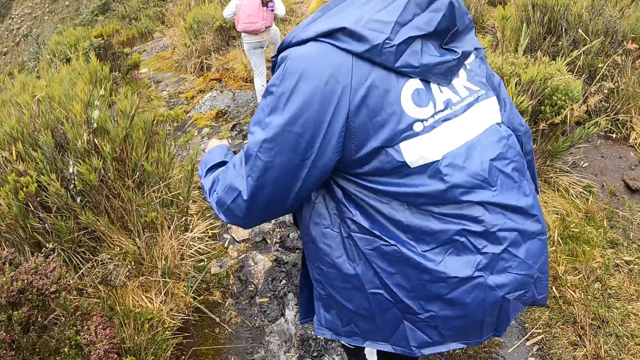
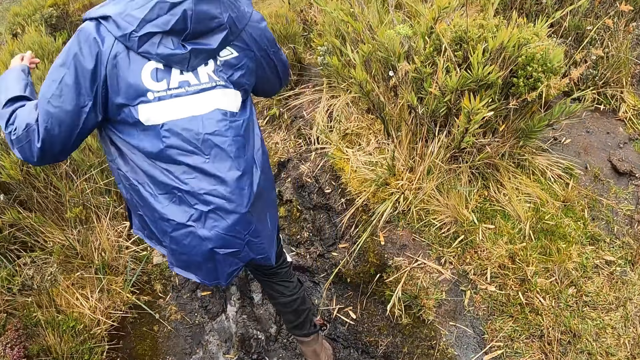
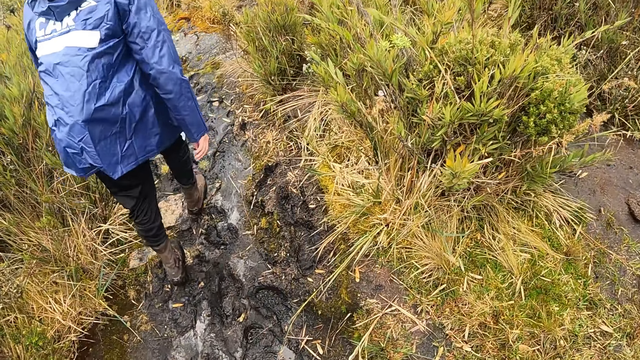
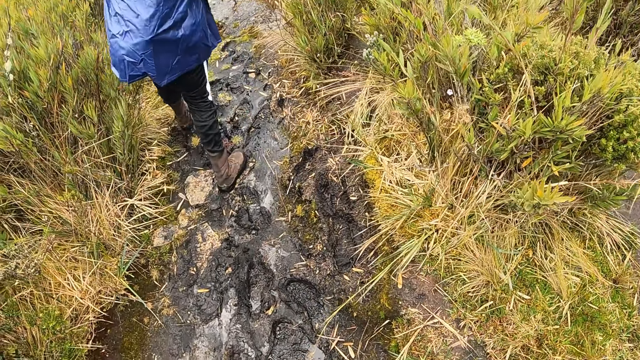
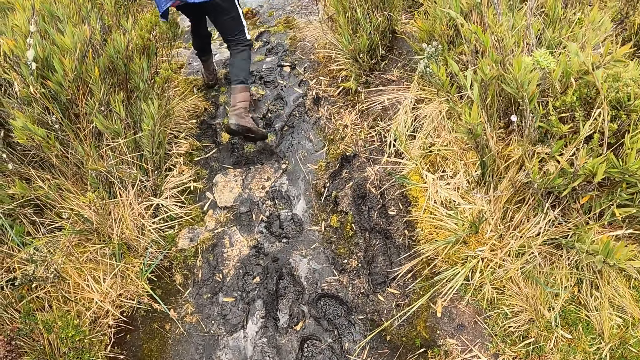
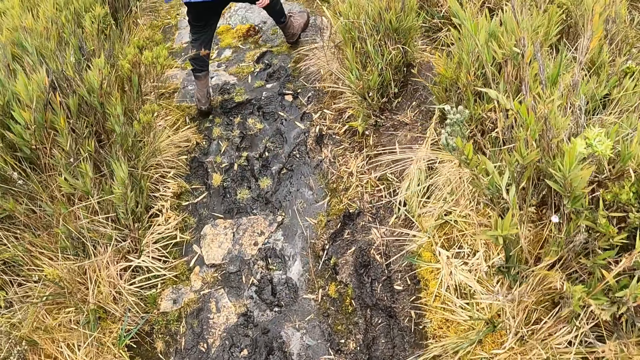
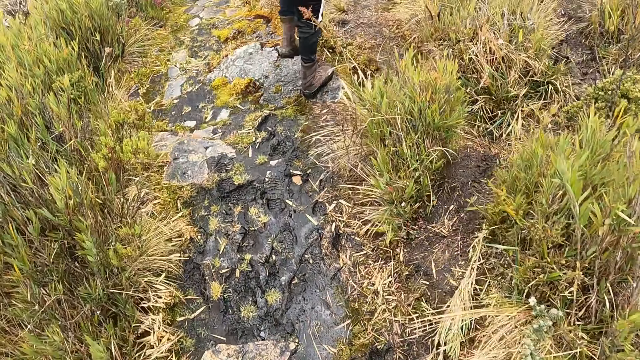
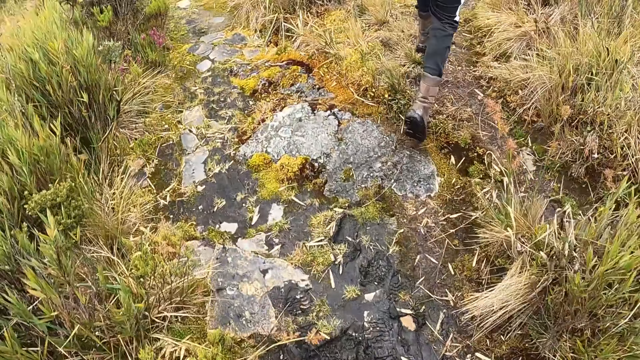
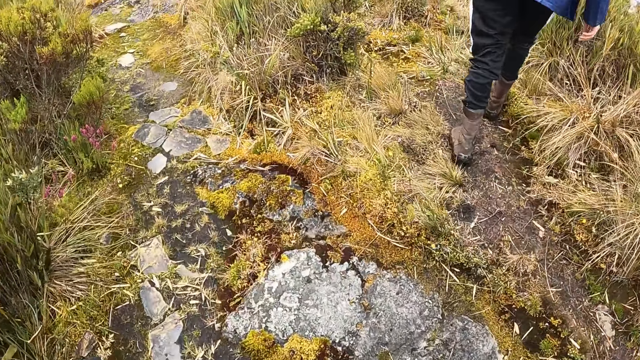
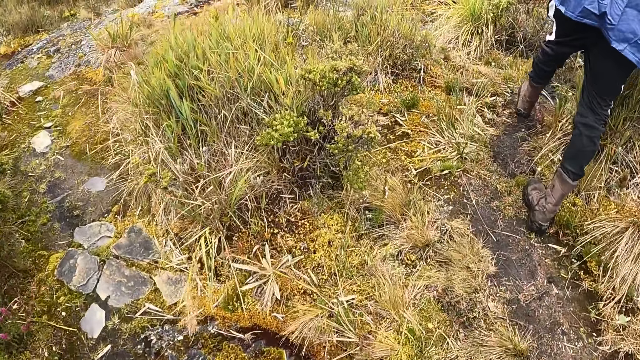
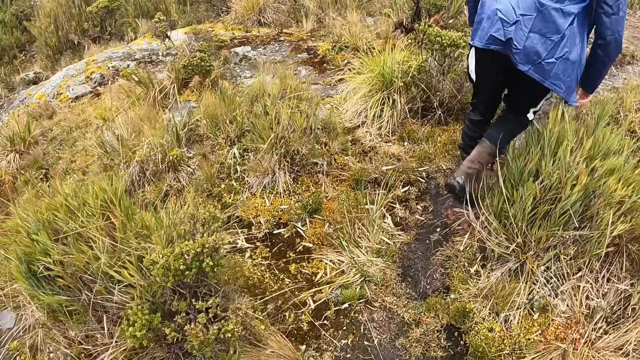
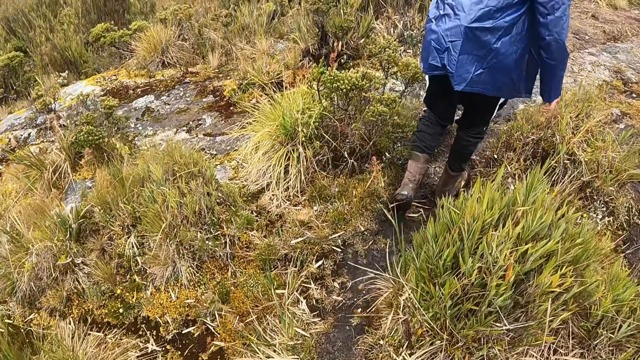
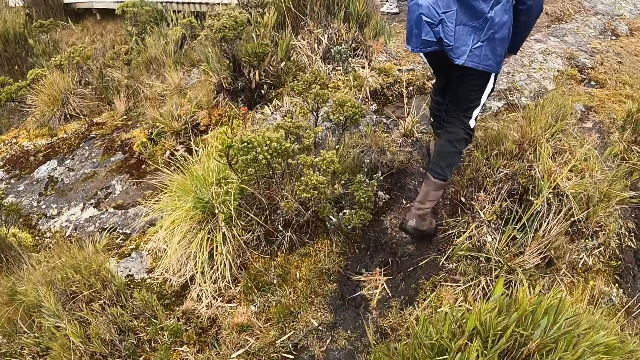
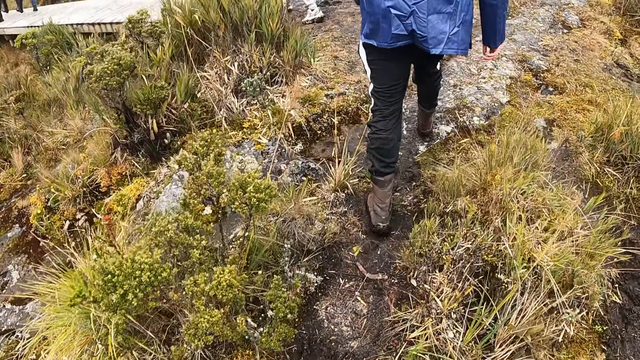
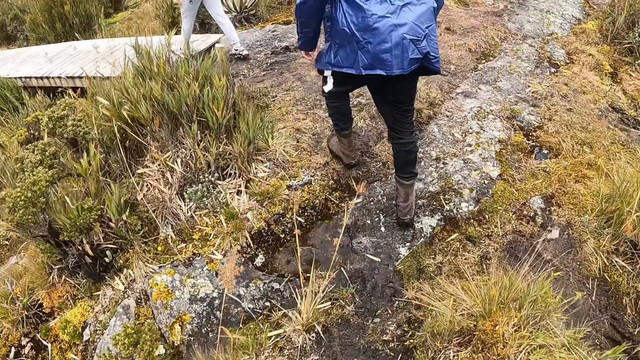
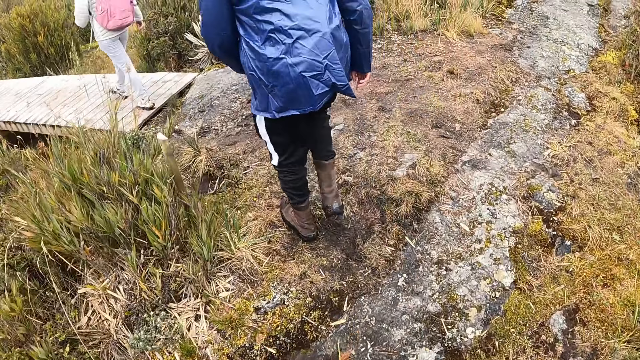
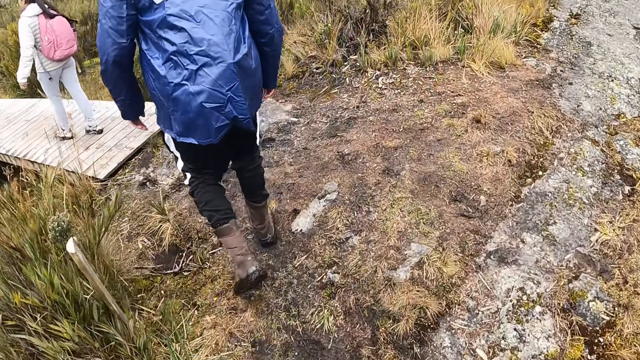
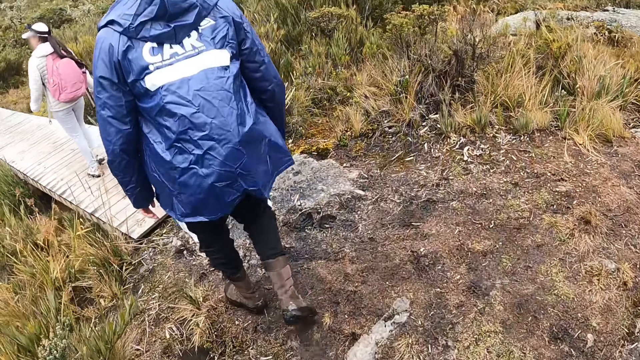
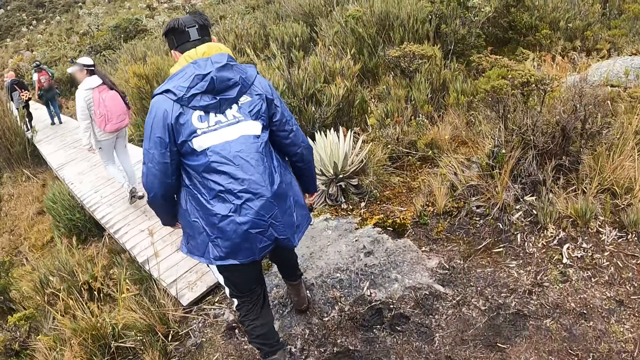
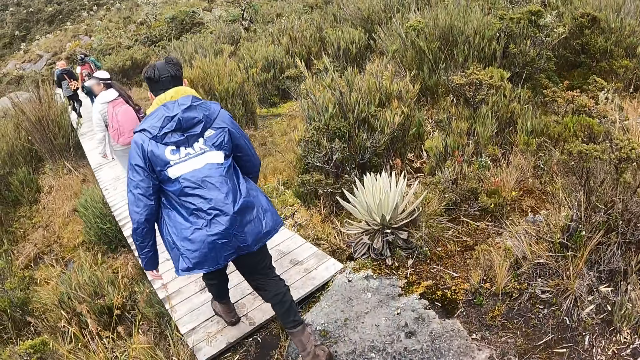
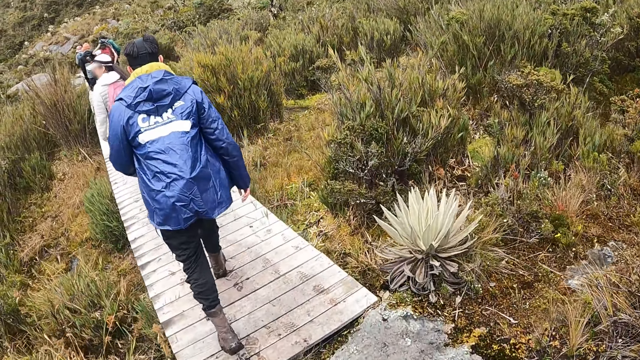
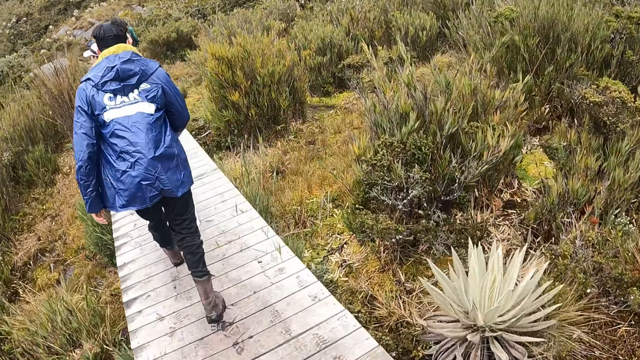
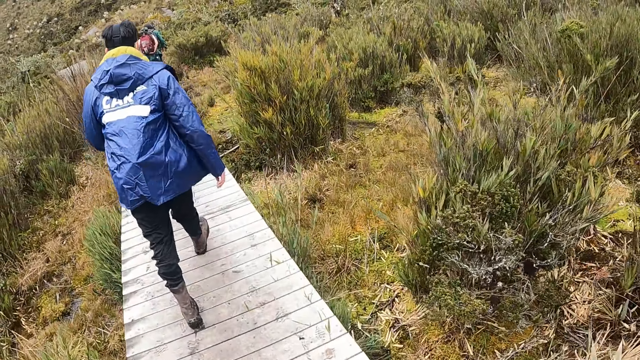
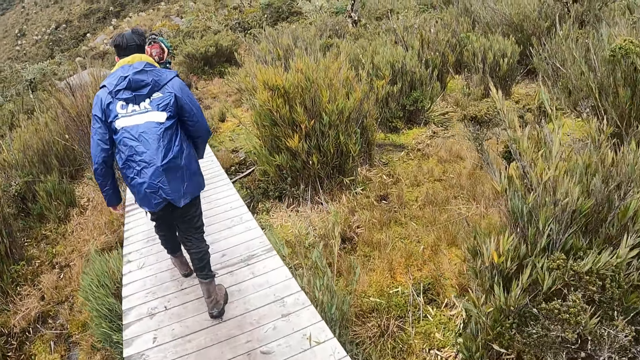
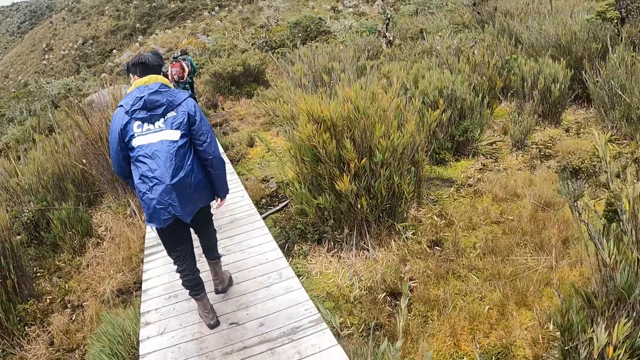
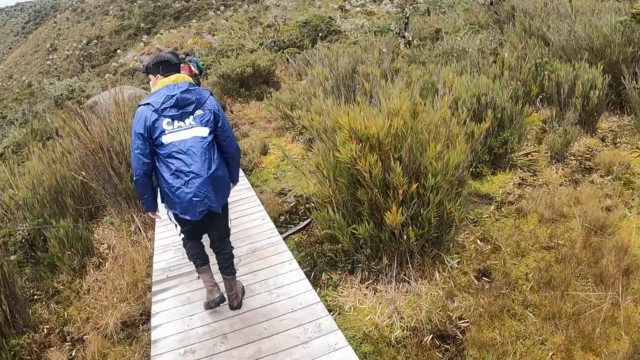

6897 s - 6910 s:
The woman climbs a walkway. The man climbs the walkway. The camera wearer walks across the walkway with the group of people.

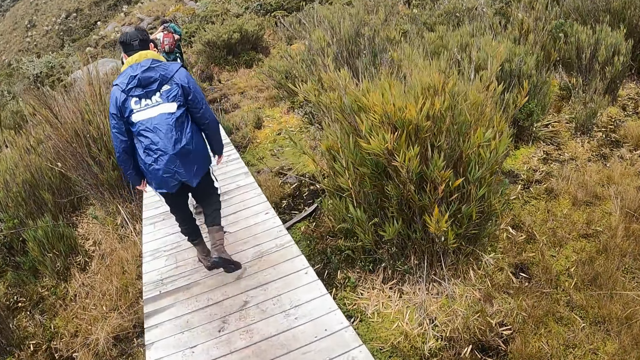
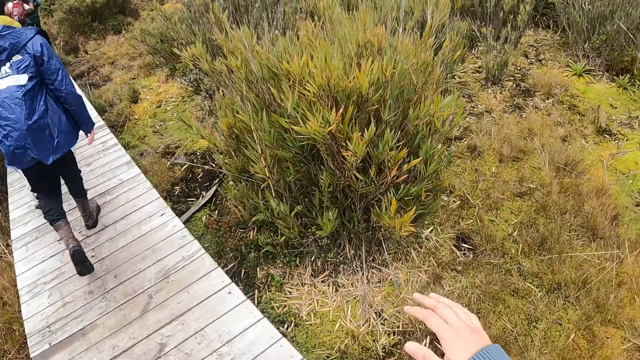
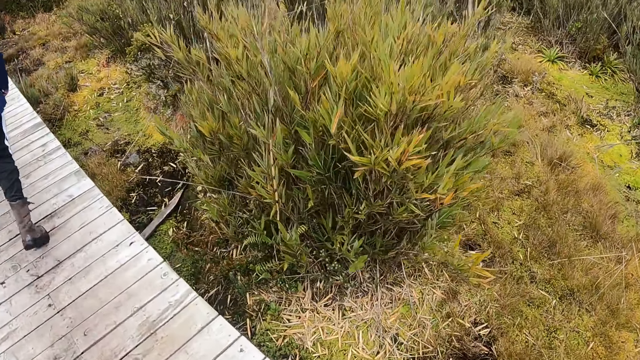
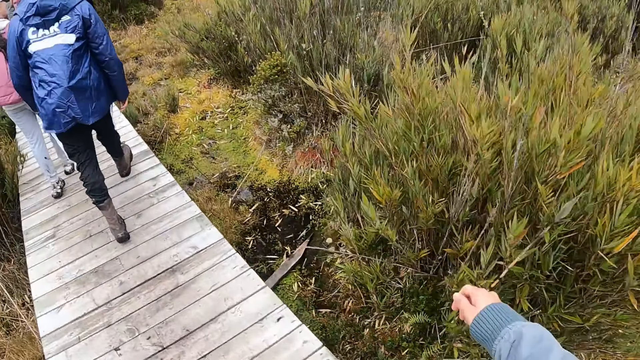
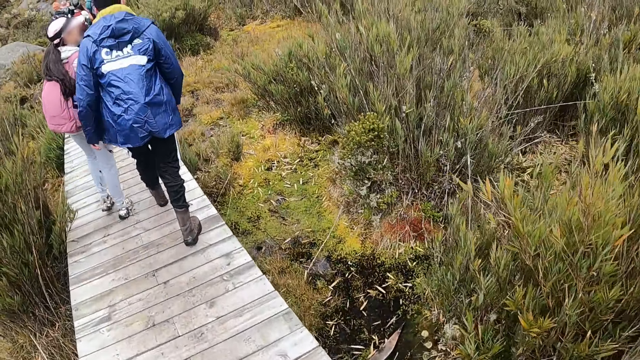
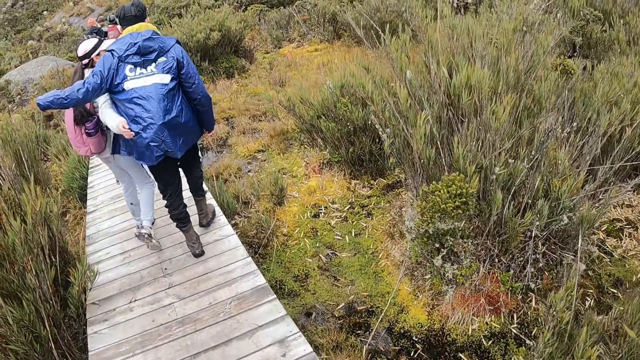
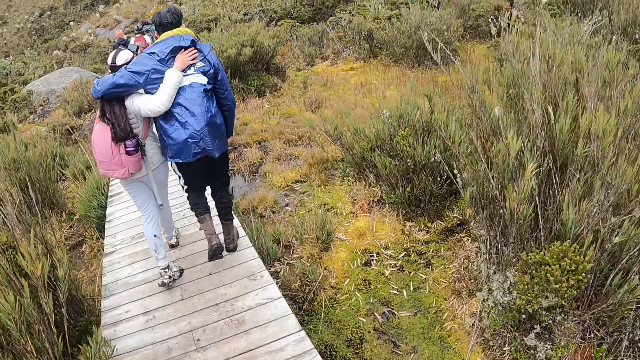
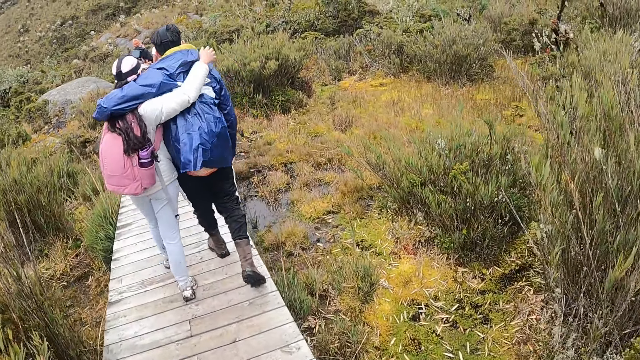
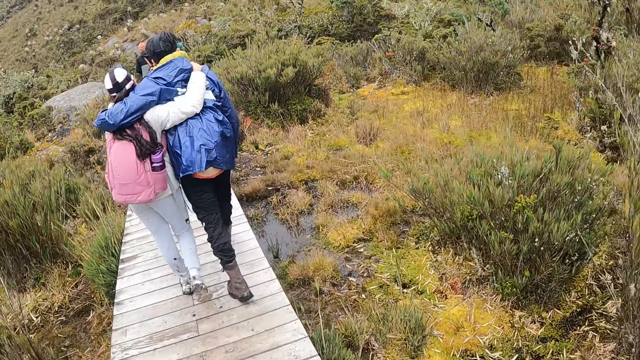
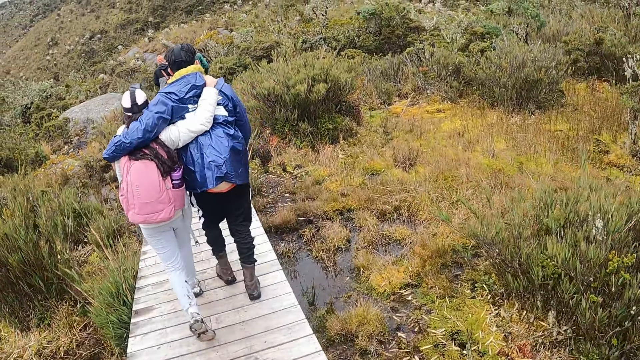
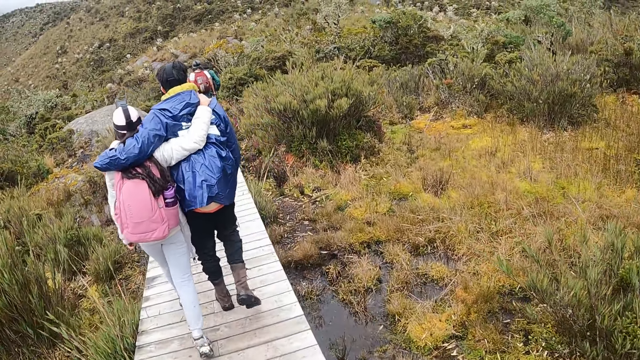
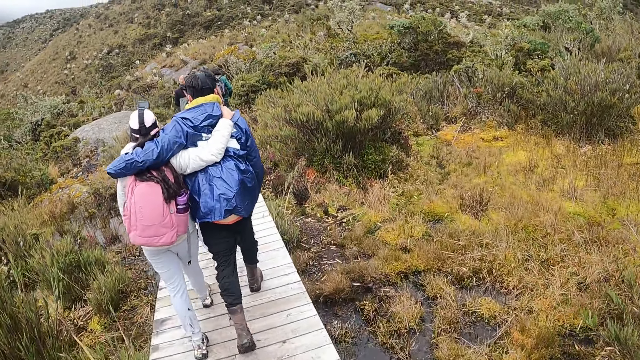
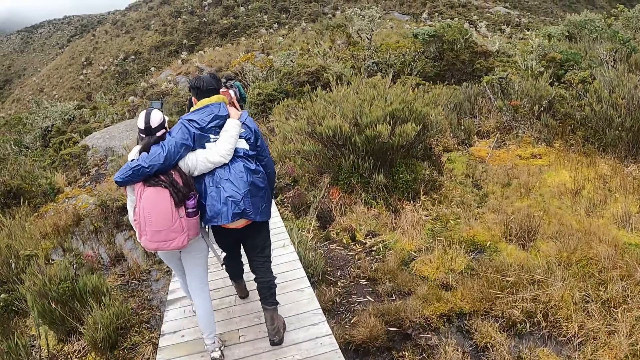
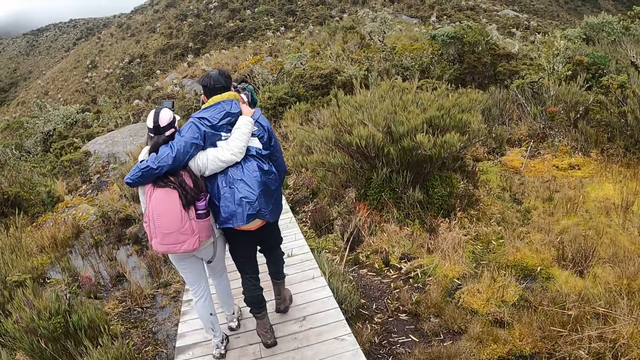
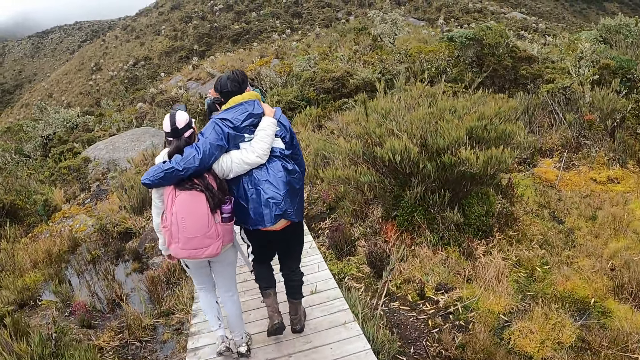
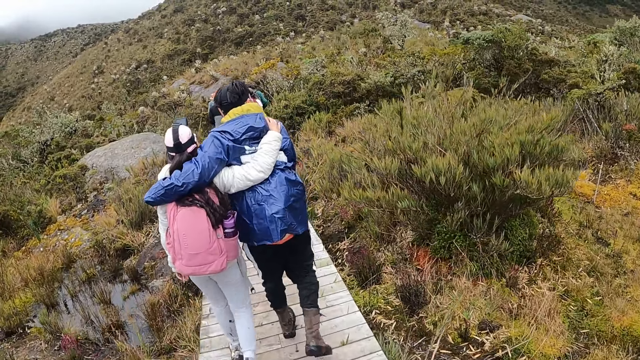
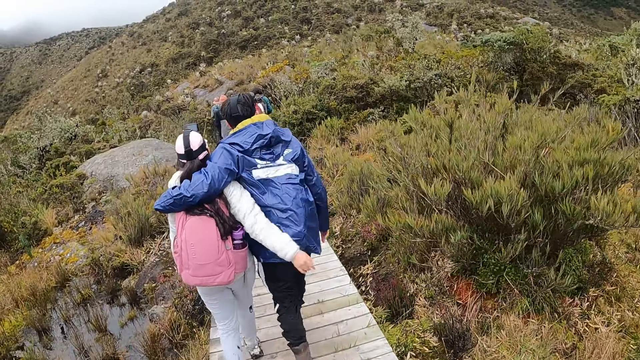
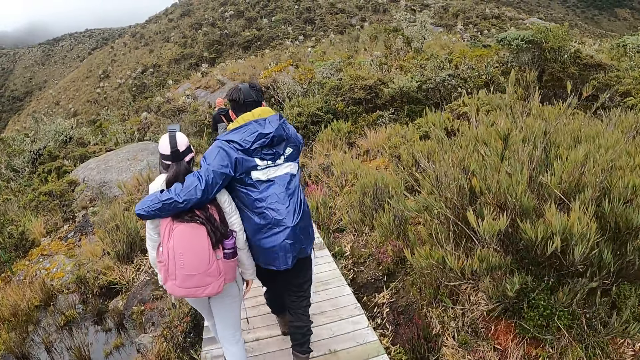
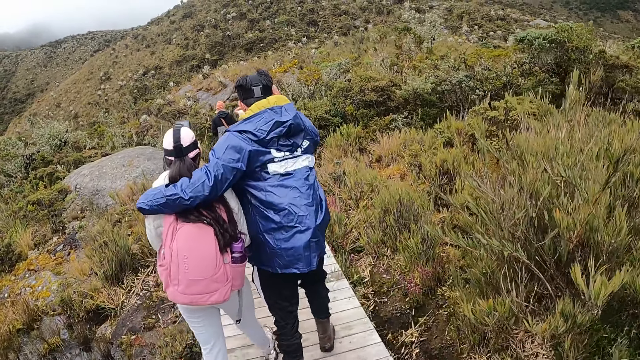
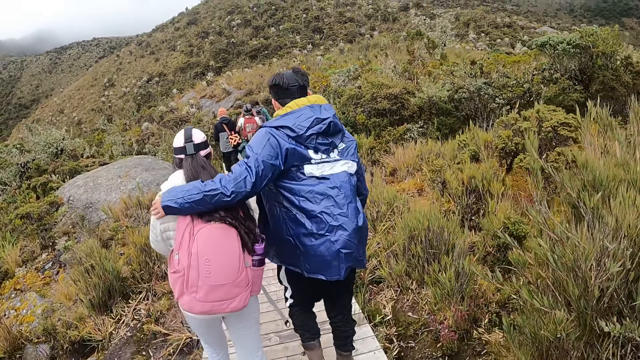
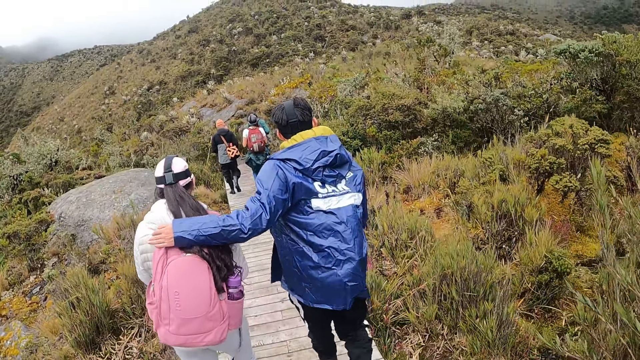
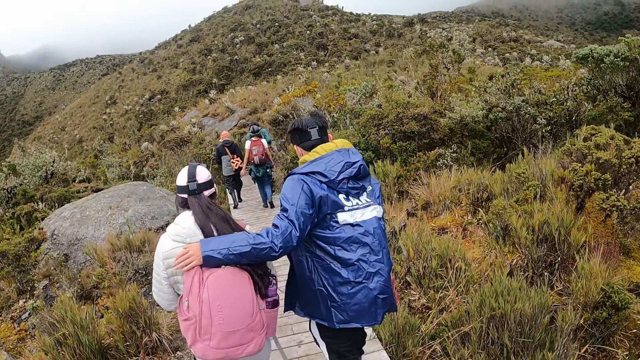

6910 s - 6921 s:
The man hugs the woman with his left hand.
